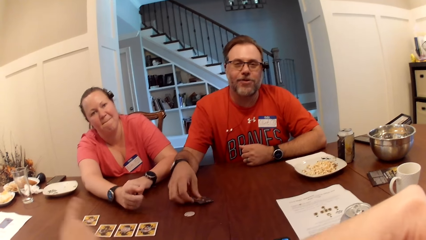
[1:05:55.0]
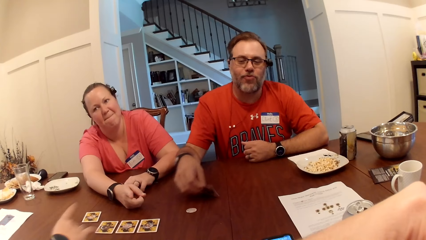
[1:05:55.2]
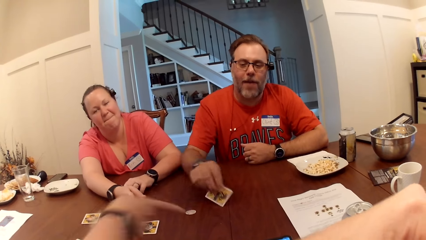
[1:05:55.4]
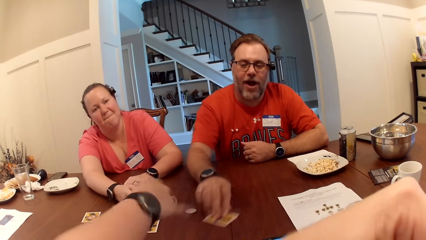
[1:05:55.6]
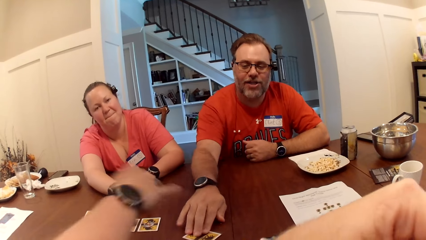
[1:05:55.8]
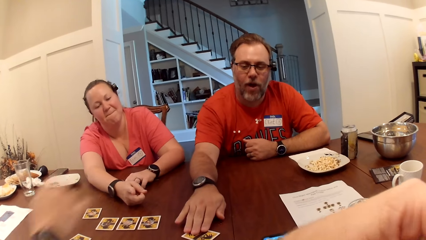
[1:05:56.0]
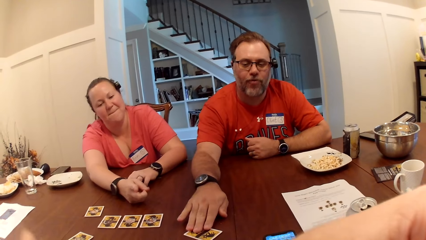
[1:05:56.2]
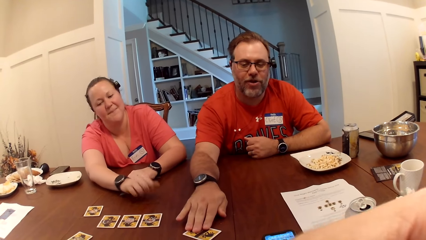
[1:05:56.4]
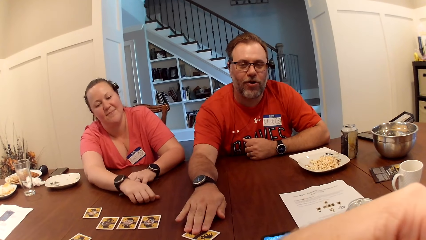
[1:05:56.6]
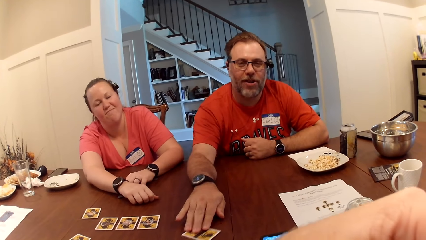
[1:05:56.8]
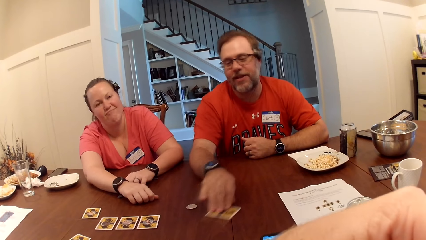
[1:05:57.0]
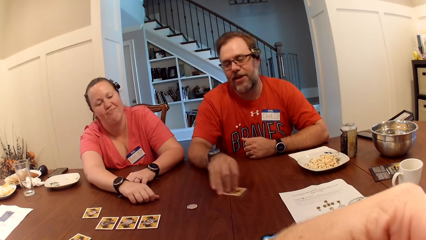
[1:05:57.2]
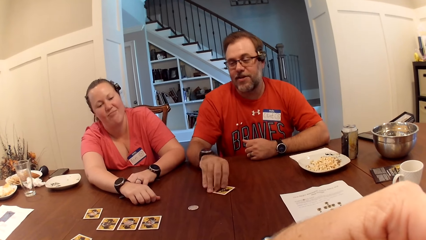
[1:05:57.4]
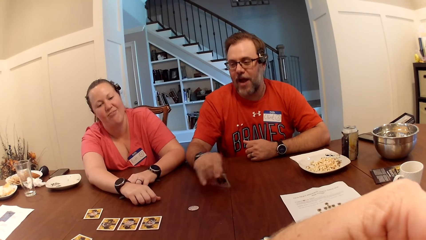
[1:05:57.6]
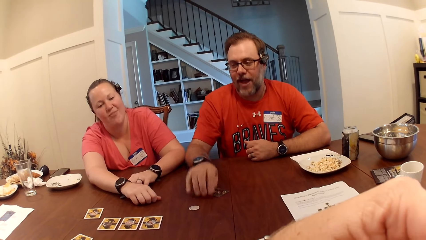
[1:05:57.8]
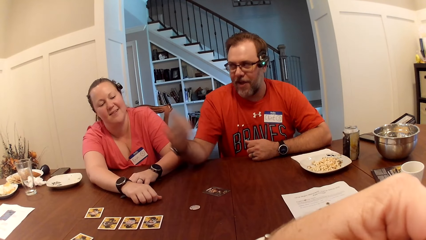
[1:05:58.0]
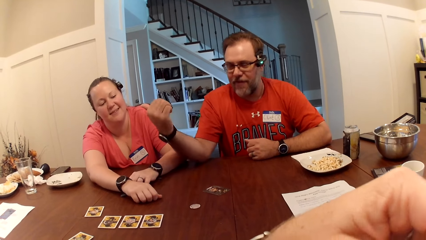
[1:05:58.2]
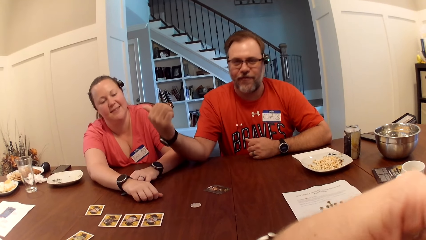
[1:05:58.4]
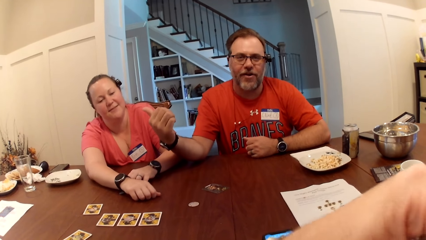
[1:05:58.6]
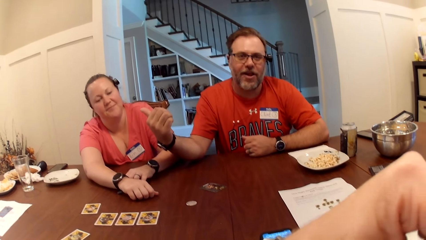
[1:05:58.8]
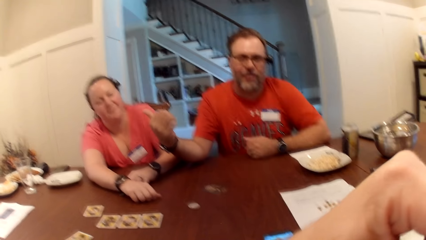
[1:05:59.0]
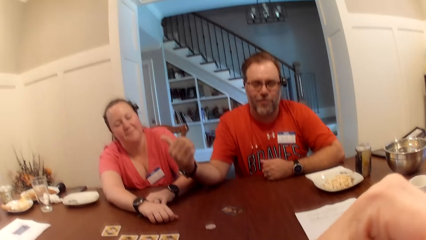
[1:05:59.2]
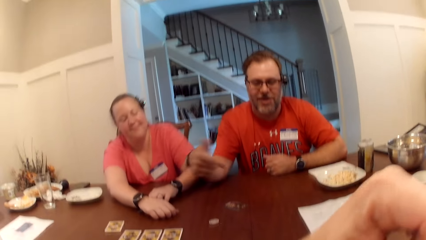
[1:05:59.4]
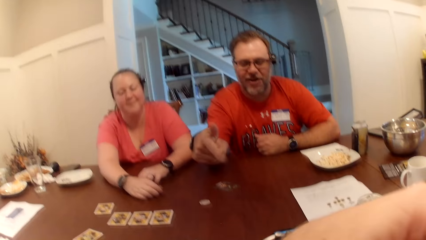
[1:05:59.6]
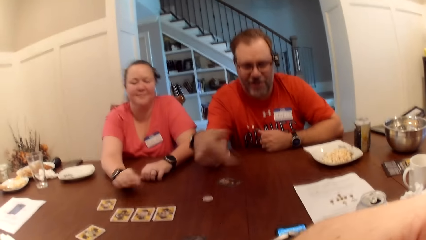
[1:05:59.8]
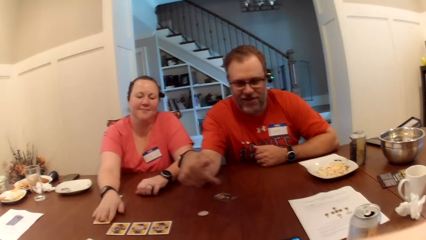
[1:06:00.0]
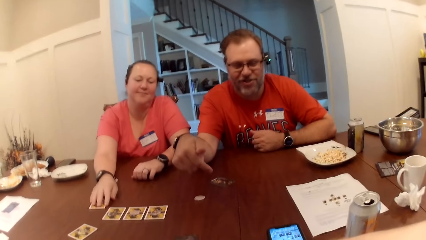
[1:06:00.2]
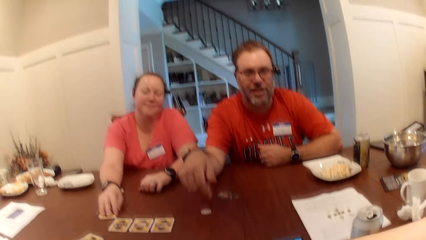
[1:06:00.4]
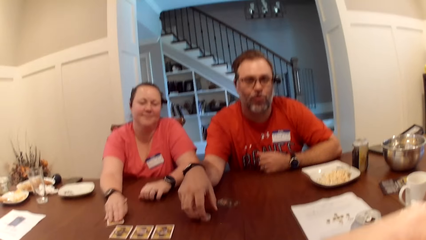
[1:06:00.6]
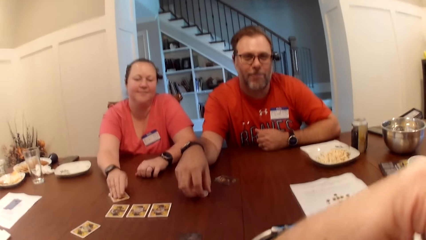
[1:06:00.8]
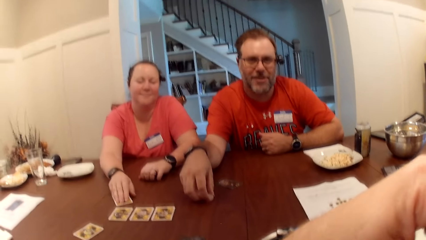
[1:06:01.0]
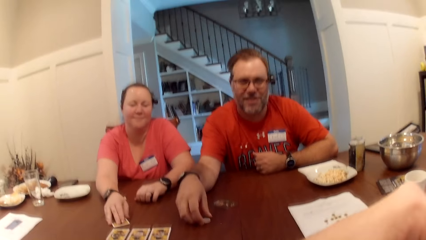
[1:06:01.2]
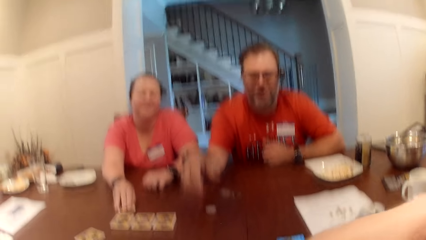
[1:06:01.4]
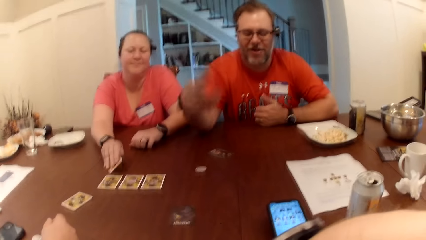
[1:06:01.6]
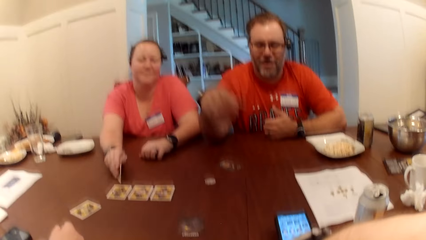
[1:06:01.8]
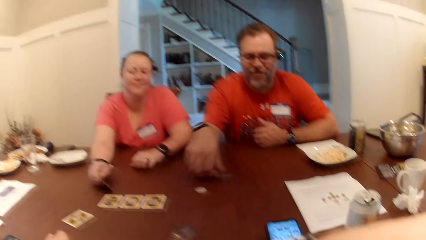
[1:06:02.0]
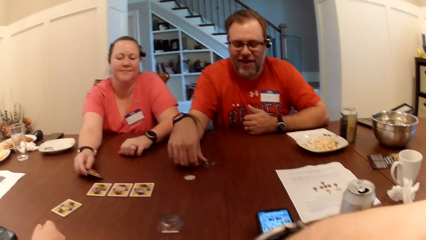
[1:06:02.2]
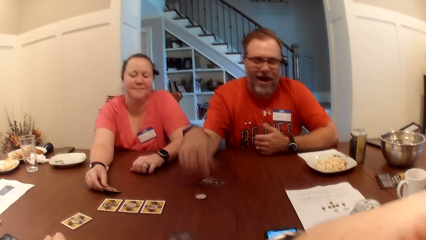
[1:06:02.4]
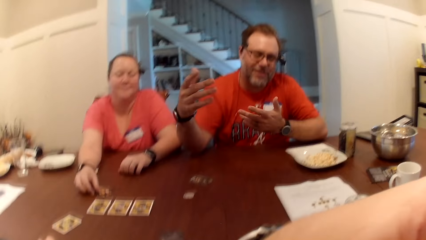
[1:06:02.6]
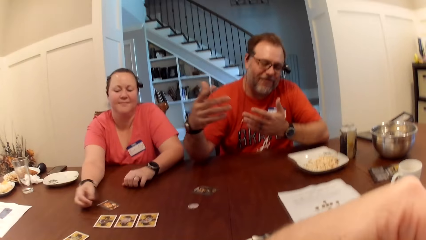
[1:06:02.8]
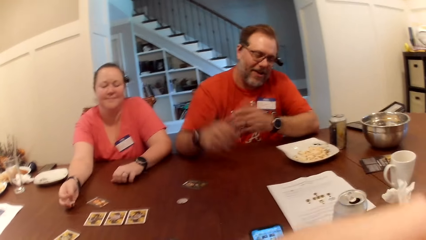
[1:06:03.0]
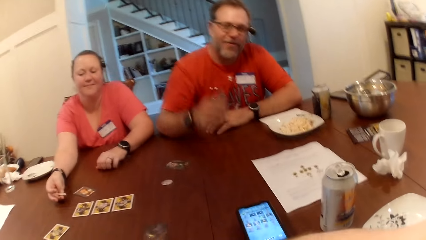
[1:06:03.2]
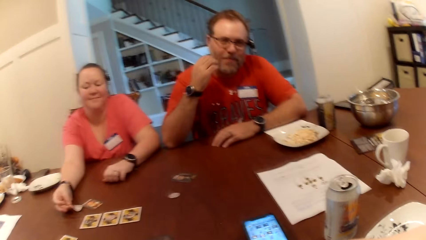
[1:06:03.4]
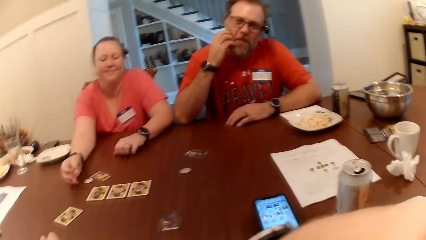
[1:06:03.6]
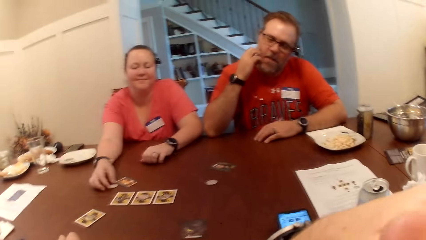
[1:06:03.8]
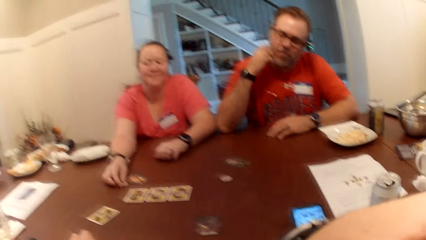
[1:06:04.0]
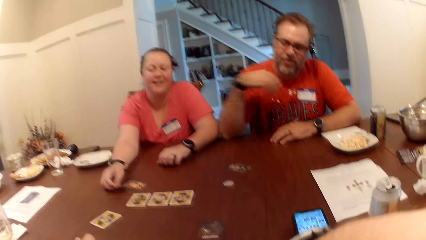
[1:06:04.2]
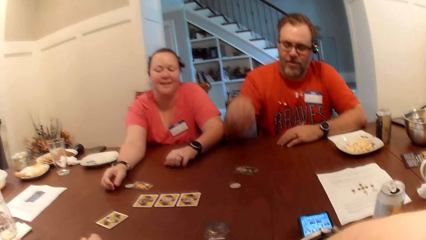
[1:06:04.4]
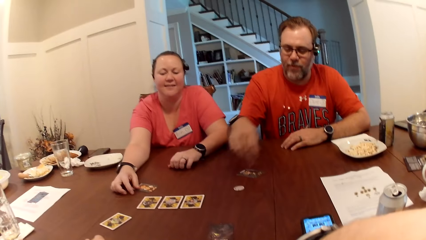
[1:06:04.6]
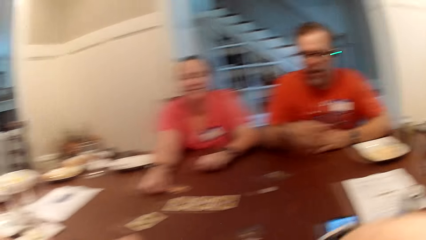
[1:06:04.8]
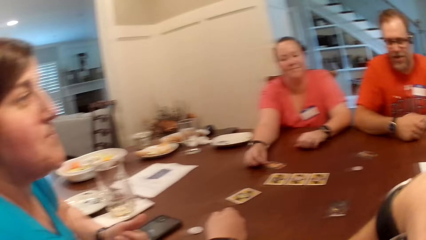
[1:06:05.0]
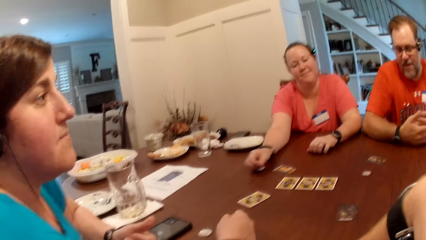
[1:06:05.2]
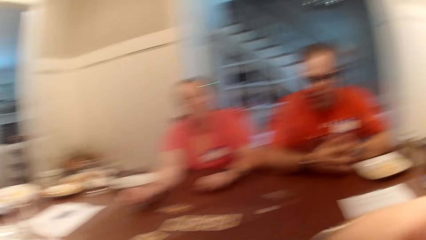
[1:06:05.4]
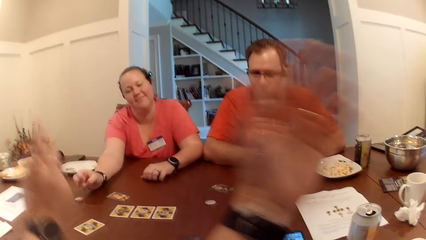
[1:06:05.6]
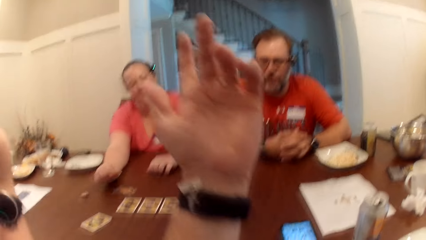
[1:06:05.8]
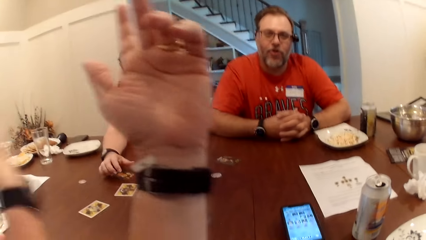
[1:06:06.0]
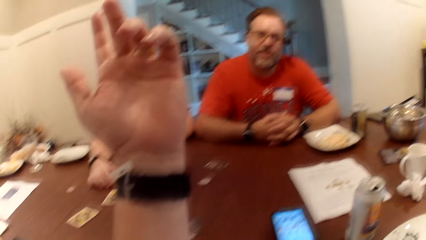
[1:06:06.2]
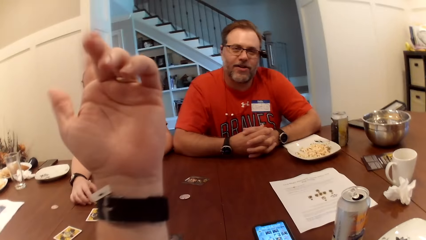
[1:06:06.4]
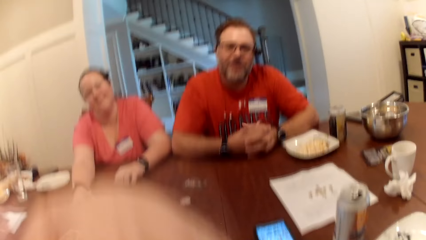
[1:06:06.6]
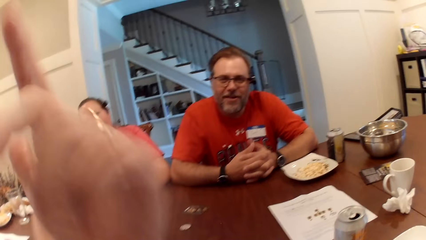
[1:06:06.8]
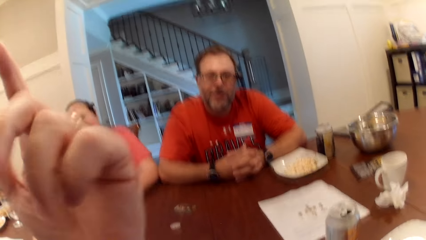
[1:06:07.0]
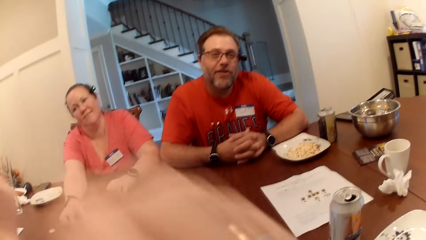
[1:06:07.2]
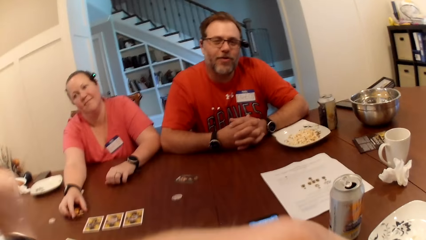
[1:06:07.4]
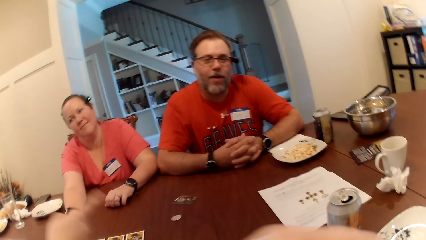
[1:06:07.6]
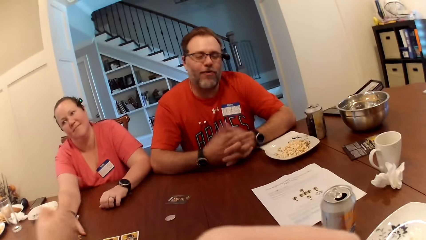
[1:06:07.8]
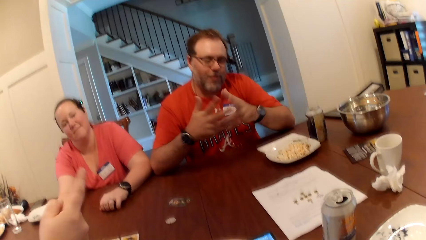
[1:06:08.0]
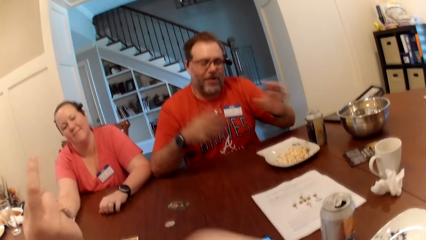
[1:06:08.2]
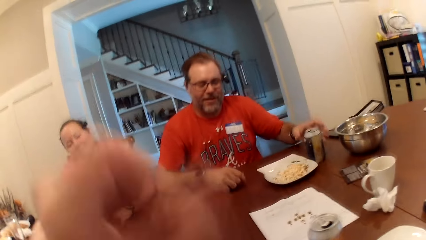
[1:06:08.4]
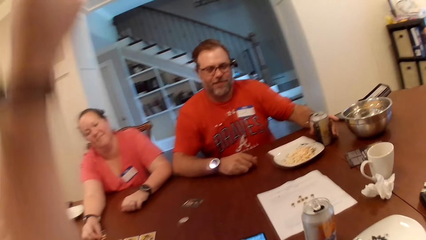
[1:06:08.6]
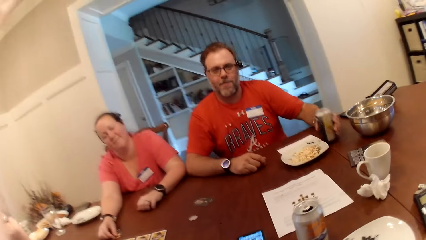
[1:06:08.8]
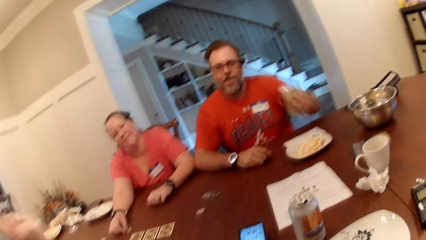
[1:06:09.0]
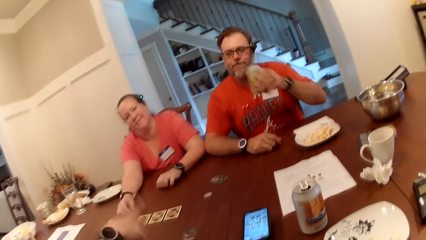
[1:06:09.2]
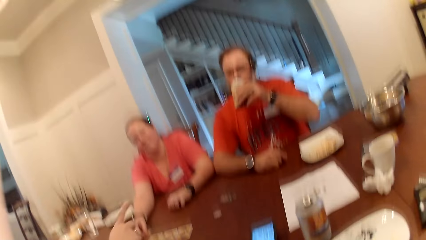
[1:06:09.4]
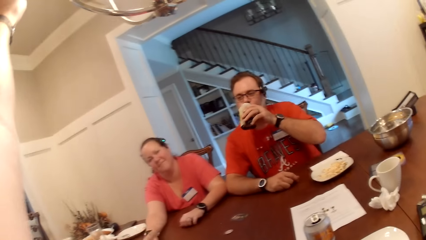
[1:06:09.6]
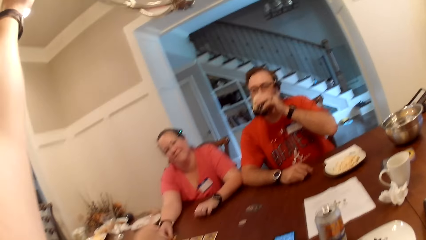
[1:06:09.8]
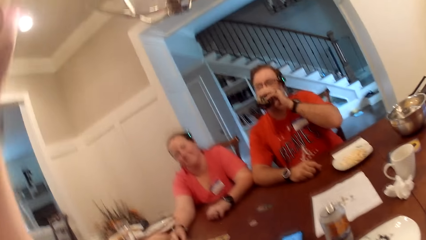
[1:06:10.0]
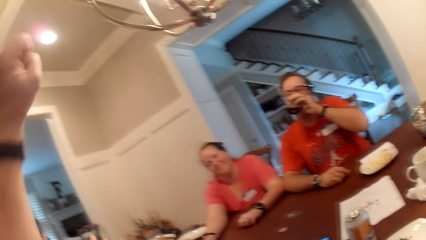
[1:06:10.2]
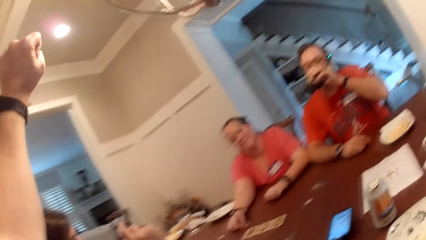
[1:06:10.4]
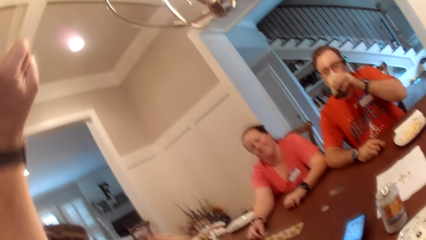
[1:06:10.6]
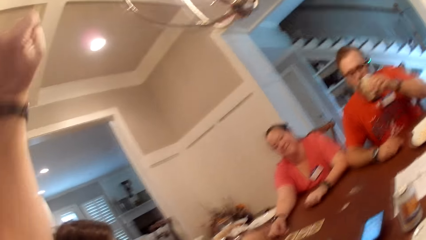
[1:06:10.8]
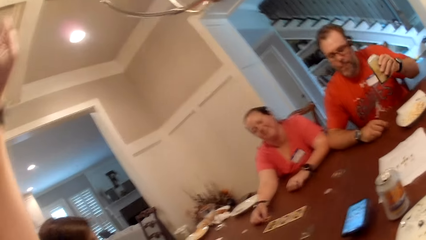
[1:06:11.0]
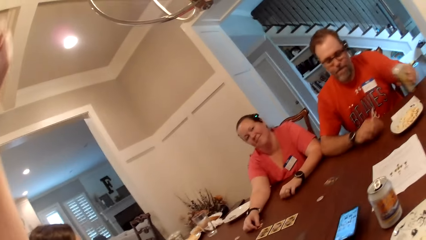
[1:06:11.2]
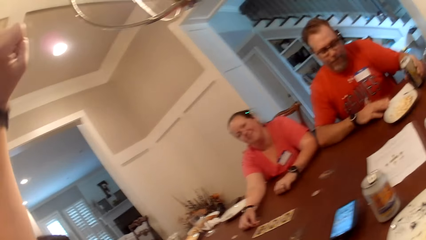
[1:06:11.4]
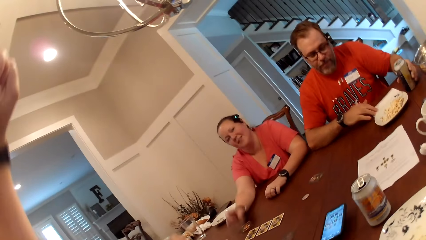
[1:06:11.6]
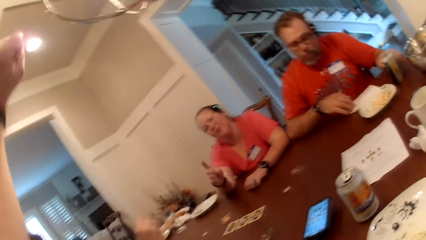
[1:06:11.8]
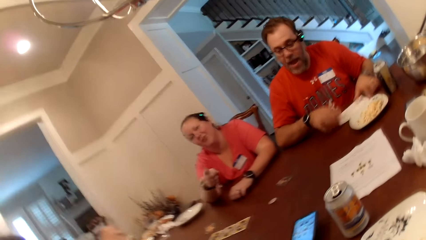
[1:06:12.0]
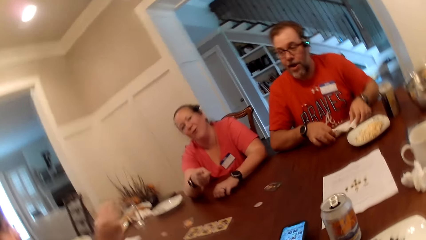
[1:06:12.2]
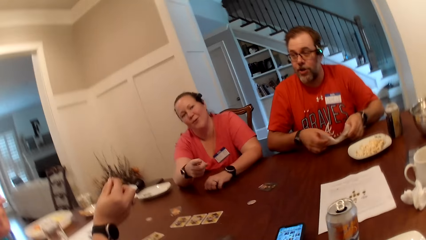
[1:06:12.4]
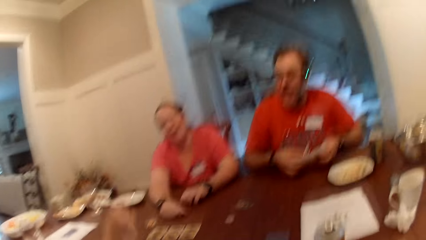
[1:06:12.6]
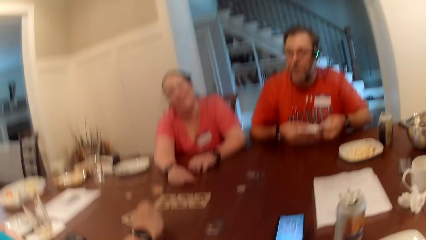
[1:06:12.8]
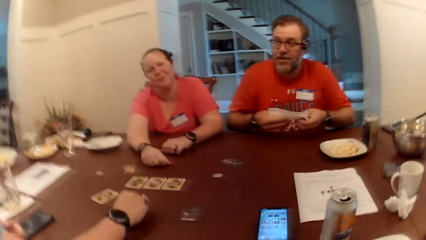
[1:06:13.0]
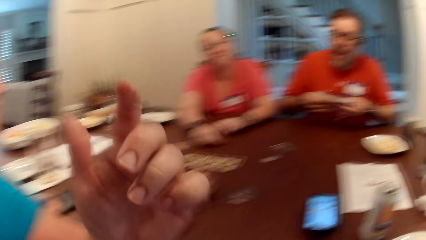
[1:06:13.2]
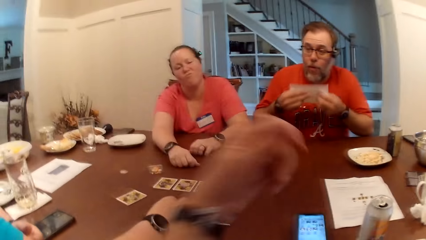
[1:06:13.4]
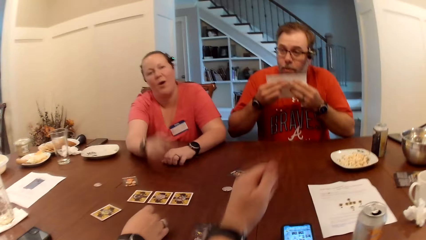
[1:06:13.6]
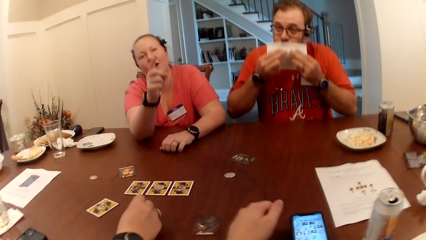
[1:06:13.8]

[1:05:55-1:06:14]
The man touches the card. He flips the card on the table with his right hand. He moves the card on the table with his right hand. He flips the card on the table with his right hand. The man points at a woman. The woman flips the card on the table with her right hand. The man interacts with the group with hand gestures. The man touches the chip. The woman drops the token on the table with her right hand. The man scratches the face. The woman moves the token on the table with her right hand. The camera wearer raises the hand. They interact with the group with hand gestures. The woman moves the card on the table with her right hand. The man picks up the can from the table with his left hand. He drinks soda from the can with his left hand. He drops the can on the table with his left hand. He picks up the paper towel from the table with both hands.
